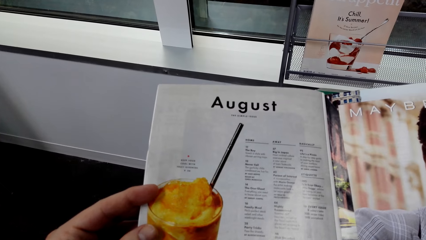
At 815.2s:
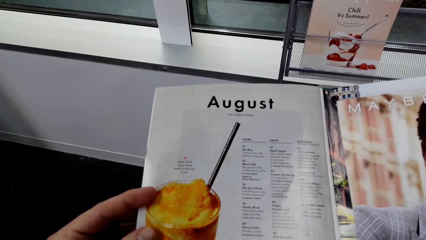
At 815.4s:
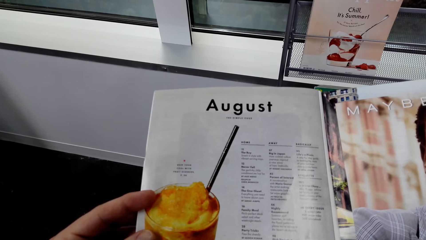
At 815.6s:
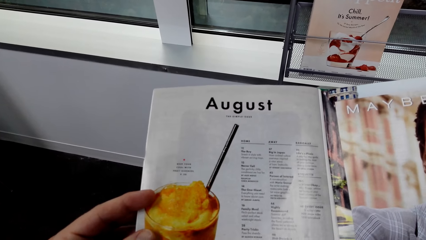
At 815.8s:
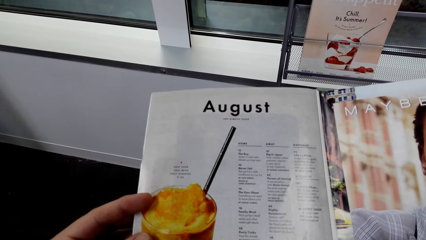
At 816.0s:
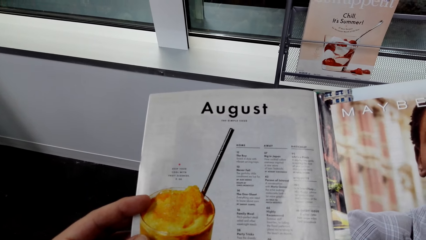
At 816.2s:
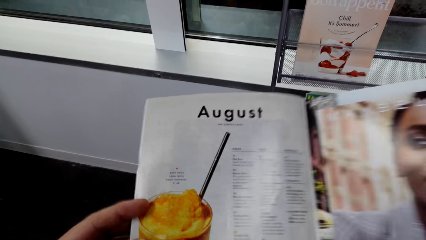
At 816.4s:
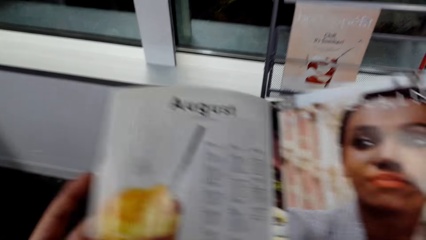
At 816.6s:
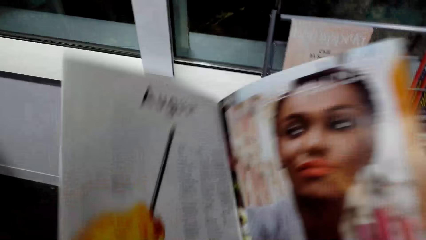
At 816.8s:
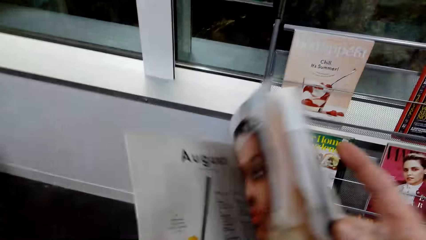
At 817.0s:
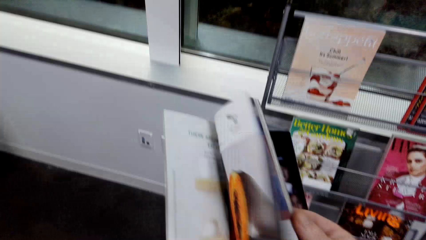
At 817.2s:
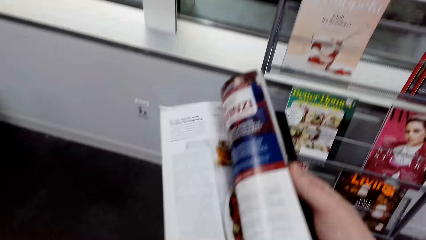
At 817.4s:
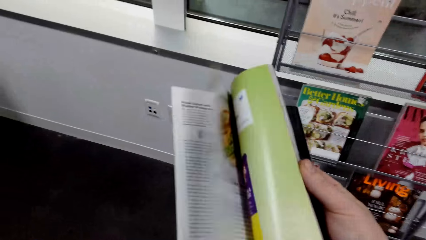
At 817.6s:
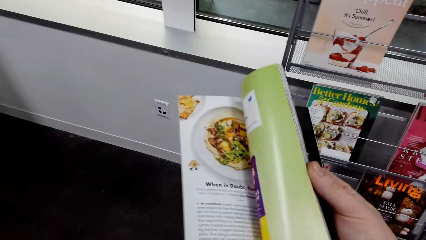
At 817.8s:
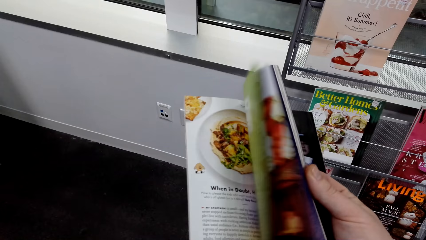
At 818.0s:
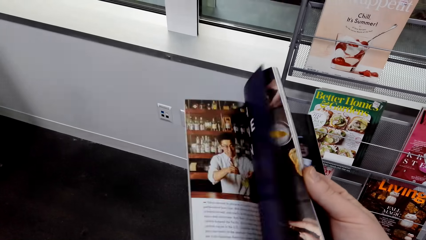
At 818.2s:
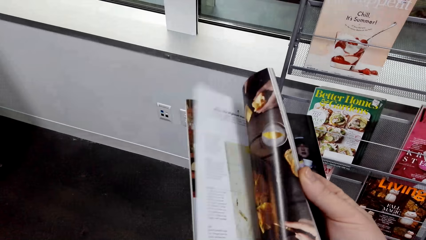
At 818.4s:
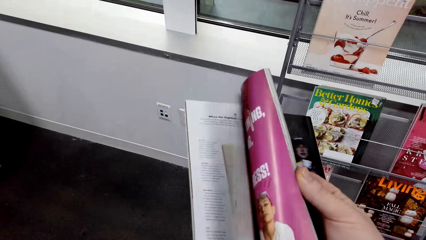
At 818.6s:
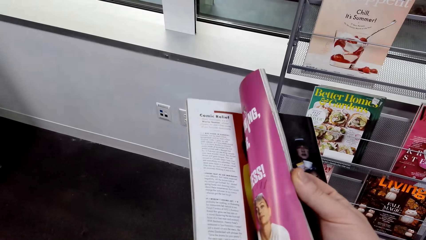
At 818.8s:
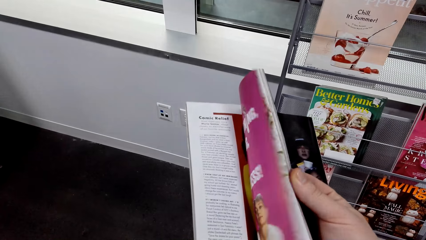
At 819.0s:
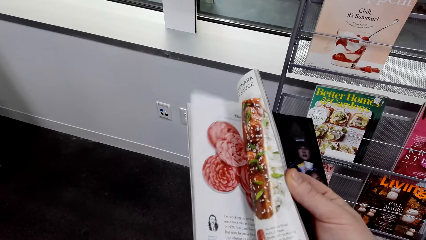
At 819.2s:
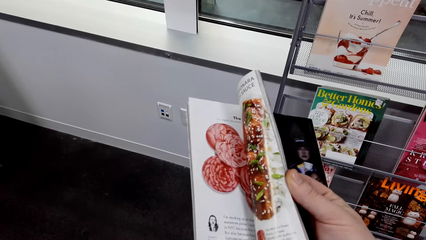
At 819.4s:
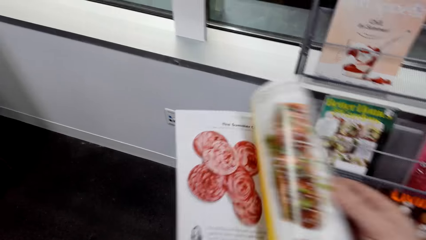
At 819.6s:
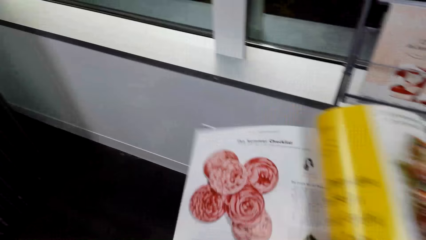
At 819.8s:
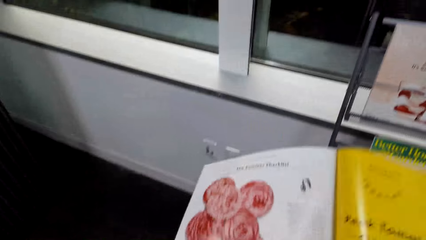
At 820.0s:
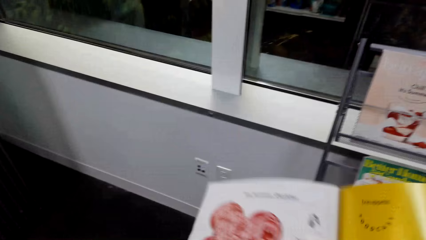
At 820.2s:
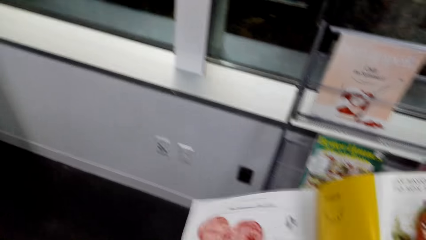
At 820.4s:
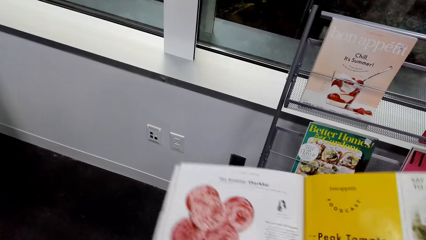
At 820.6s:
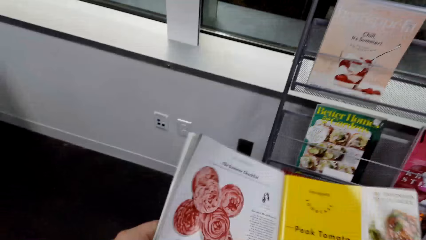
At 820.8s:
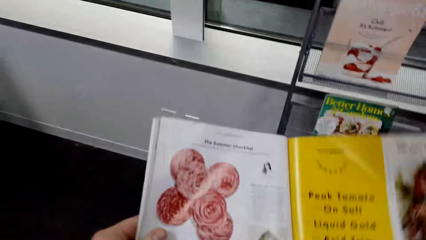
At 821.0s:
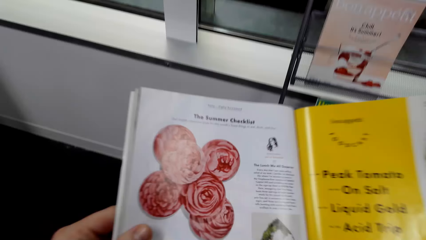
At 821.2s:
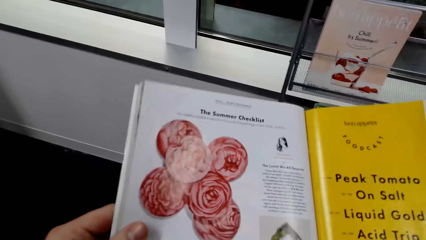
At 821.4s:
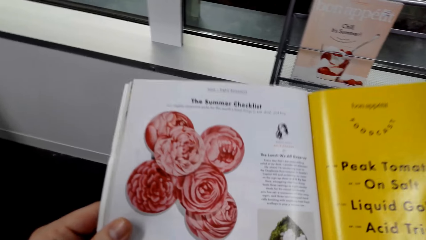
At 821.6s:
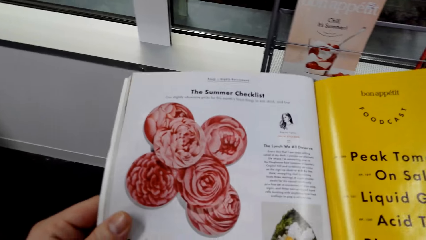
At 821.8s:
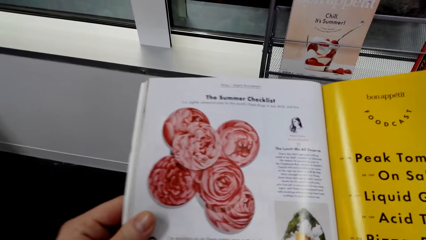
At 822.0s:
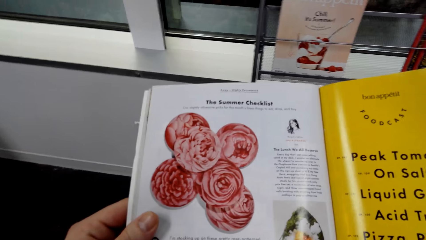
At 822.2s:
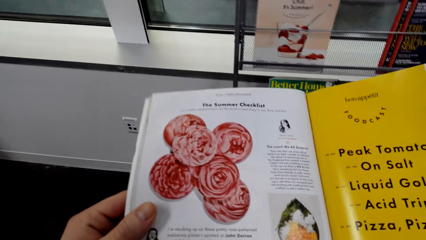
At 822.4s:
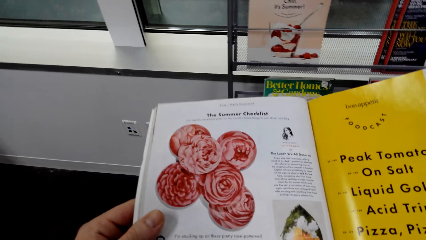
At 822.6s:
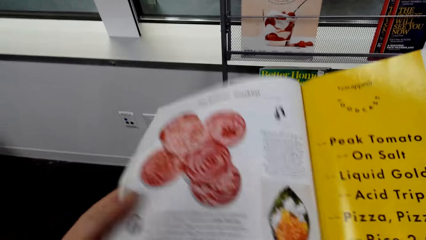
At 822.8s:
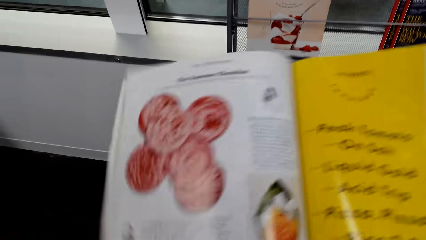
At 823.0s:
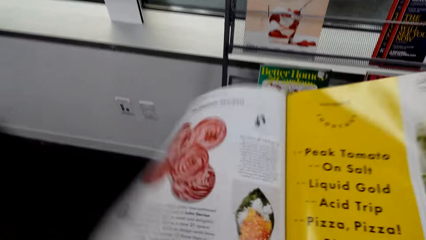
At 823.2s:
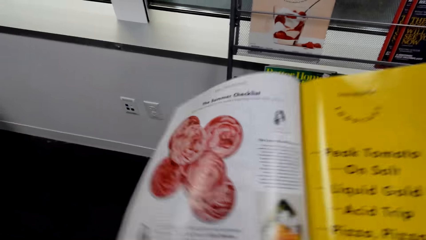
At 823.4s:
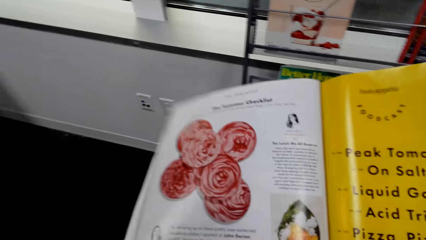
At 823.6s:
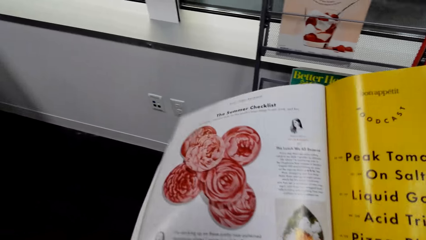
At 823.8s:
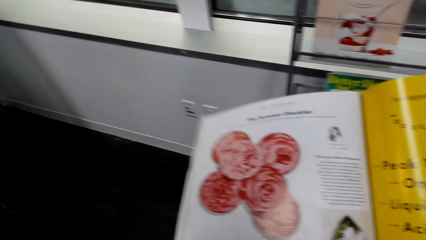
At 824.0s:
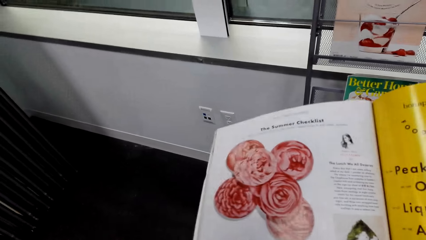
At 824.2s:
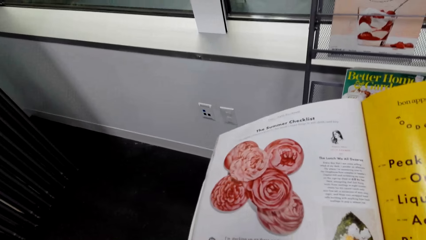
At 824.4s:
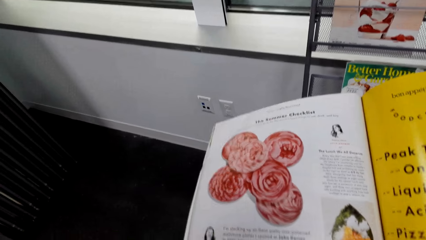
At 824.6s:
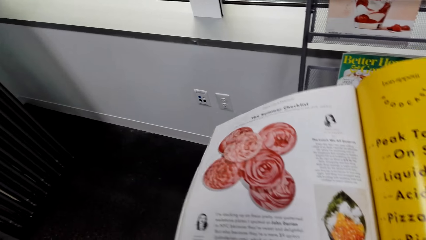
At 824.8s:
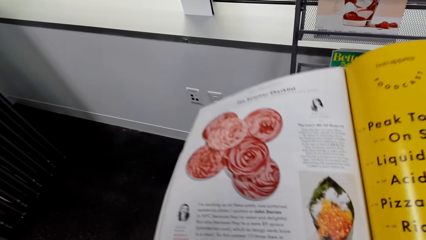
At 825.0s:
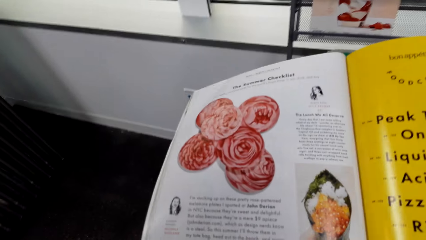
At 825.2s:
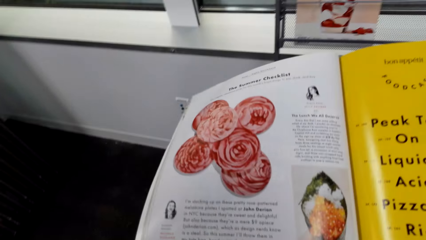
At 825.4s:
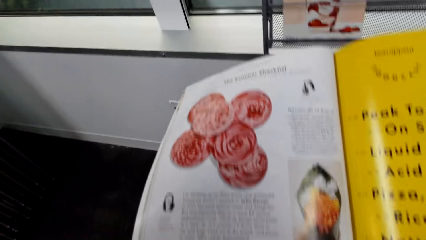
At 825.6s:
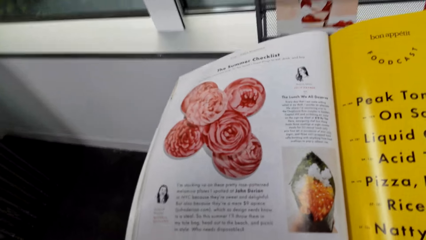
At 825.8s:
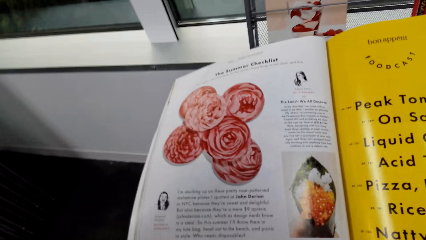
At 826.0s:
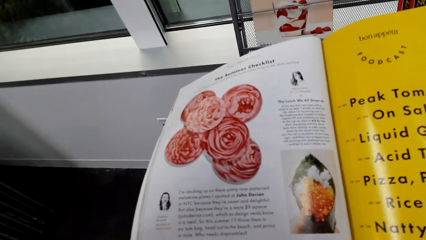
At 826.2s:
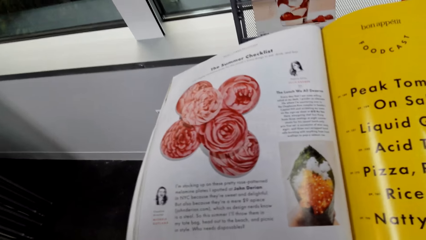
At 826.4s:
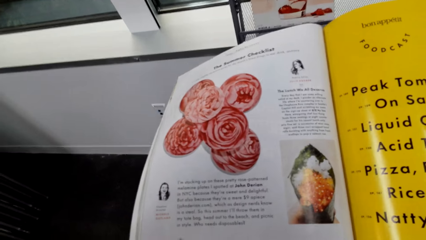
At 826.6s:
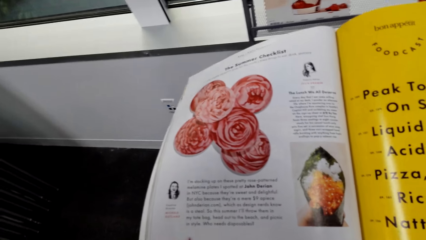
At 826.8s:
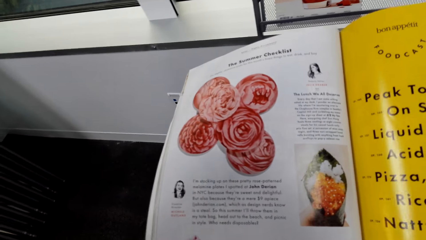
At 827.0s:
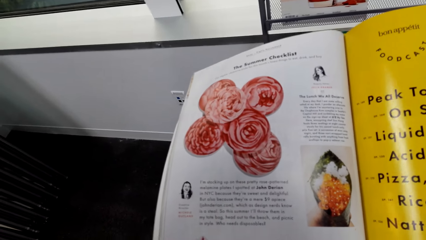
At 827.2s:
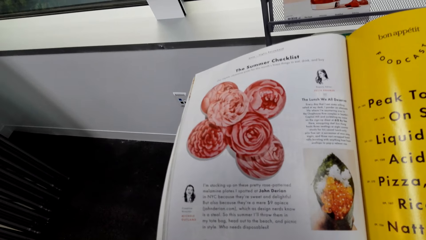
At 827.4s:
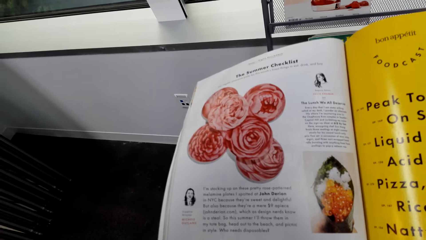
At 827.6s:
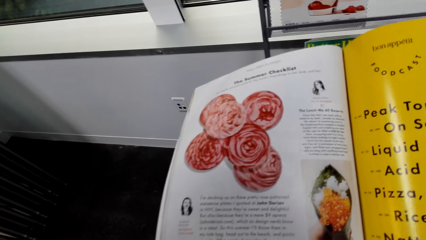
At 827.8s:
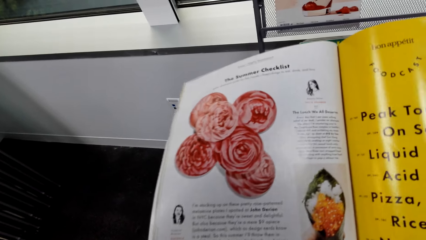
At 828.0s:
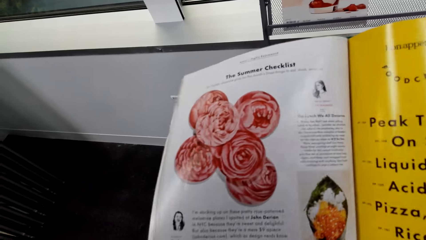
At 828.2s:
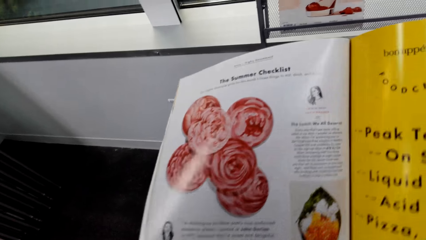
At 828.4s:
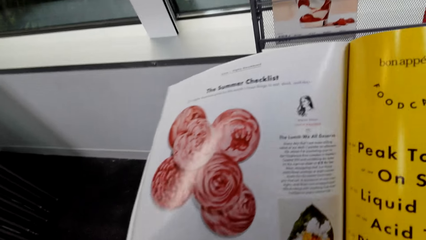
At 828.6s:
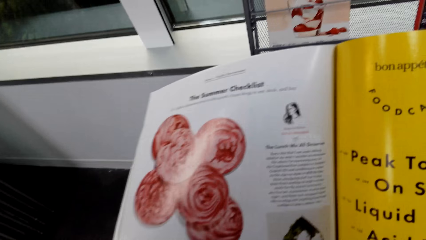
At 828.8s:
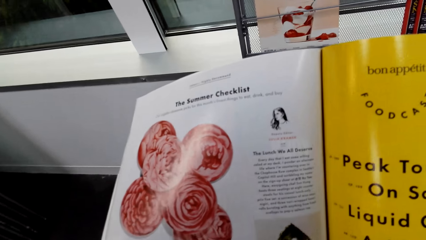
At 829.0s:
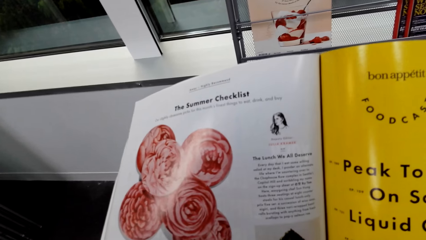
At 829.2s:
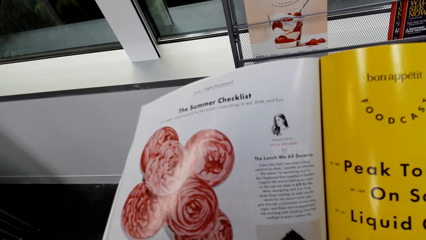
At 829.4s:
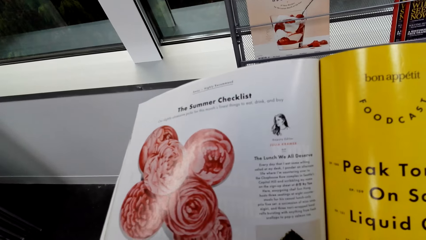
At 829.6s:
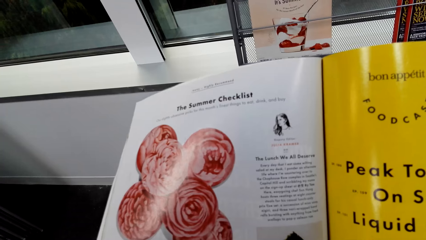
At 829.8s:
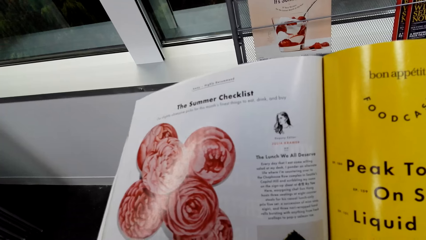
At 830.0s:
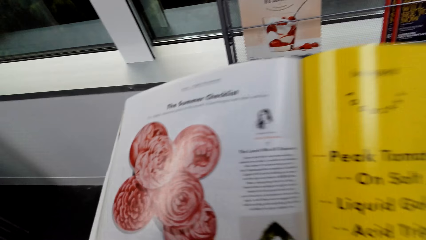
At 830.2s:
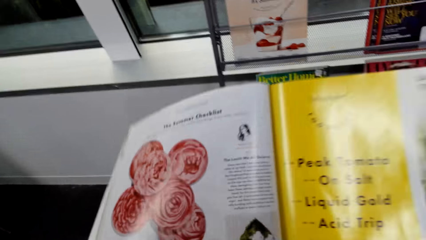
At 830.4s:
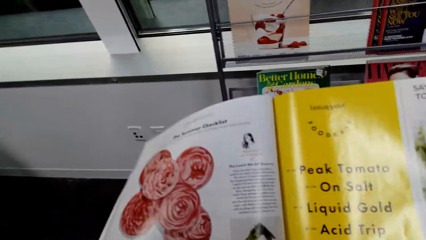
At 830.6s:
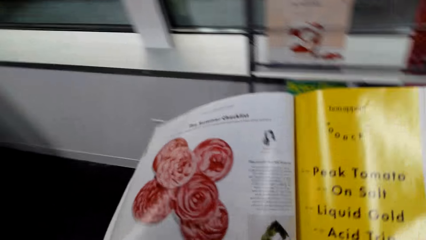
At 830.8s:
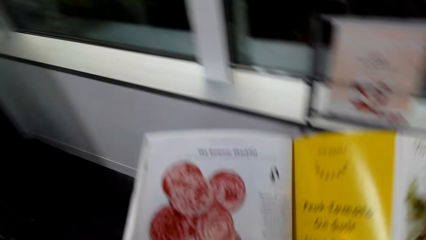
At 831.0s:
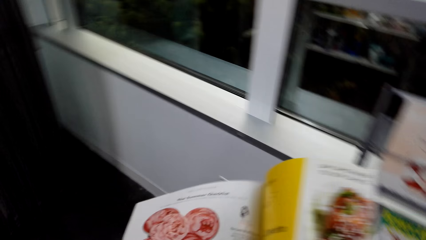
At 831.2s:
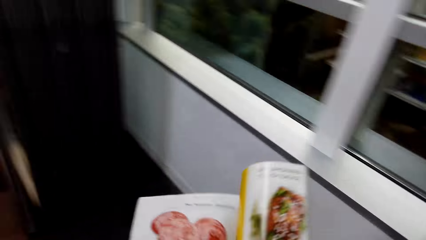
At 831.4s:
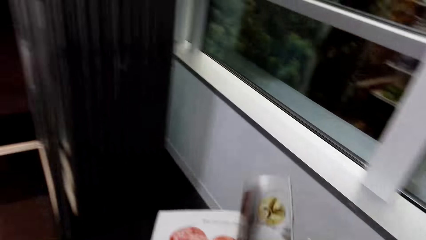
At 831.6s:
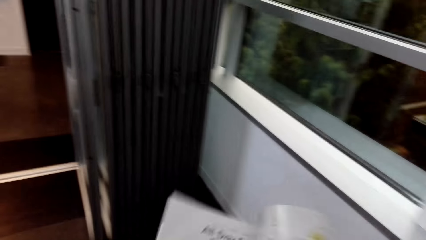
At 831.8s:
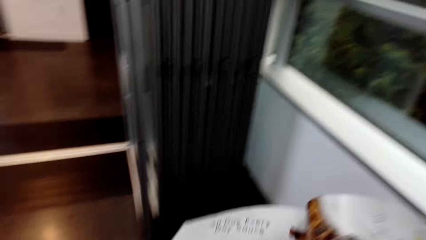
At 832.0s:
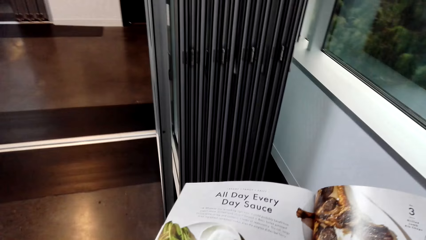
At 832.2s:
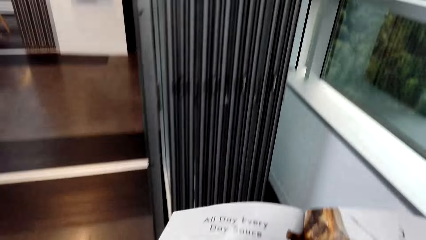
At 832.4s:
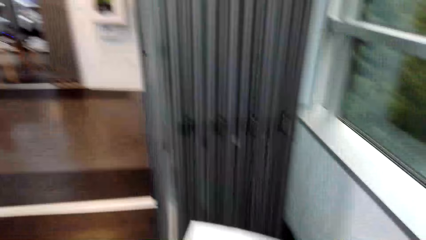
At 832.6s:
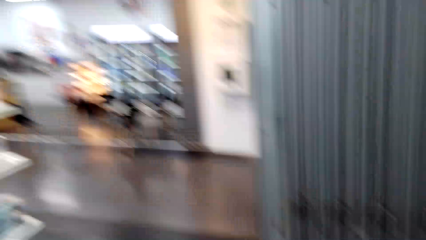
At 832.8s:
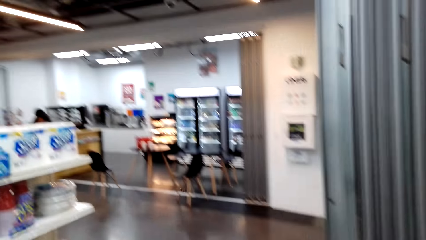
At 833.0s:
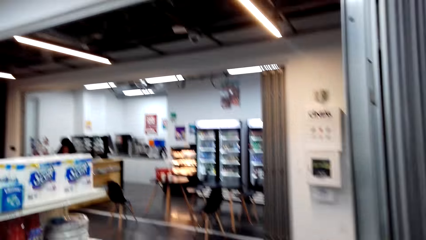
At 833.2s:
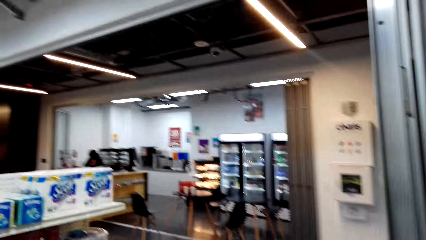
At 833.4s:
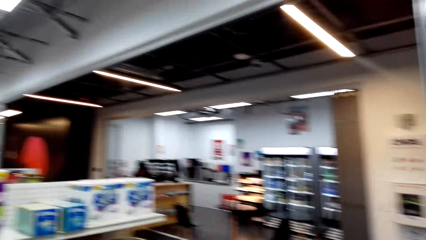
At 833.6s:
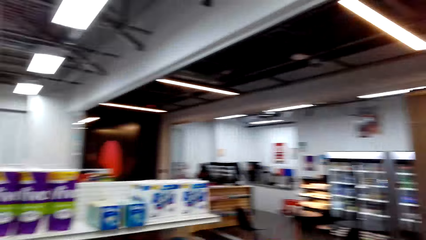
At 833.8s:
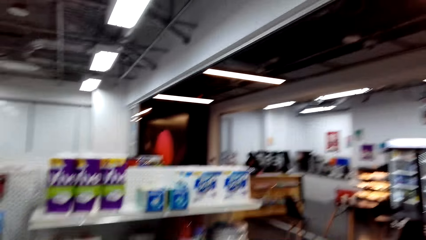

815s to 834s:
The camera wearer flips the pages. They flip the pages again. They stare at the magazine. They walk in the supermarket. They flip the pages.
